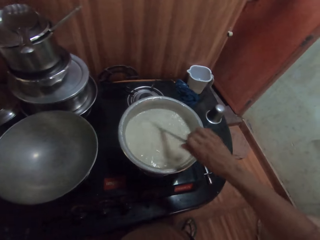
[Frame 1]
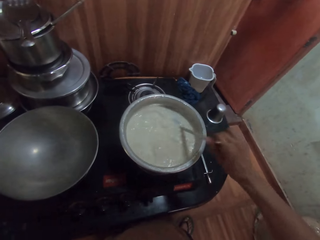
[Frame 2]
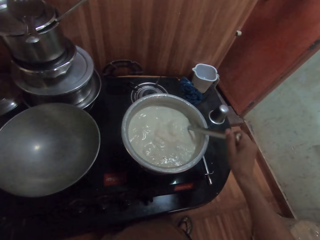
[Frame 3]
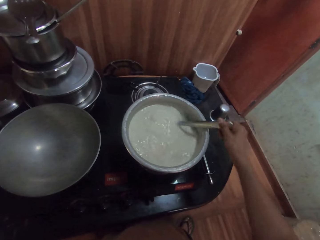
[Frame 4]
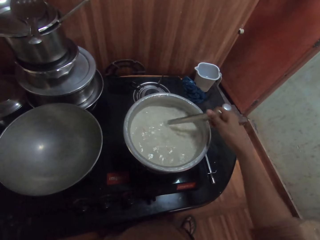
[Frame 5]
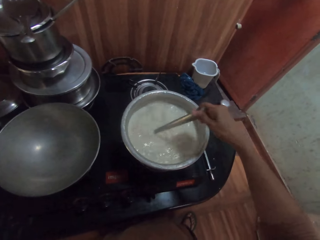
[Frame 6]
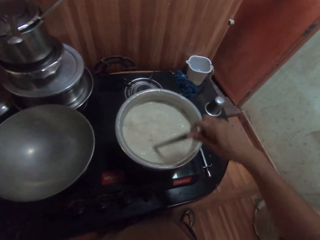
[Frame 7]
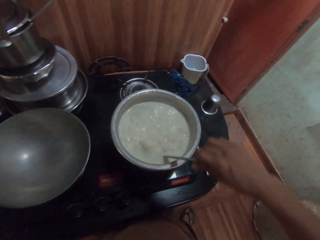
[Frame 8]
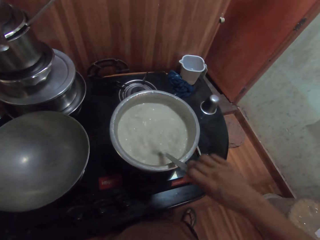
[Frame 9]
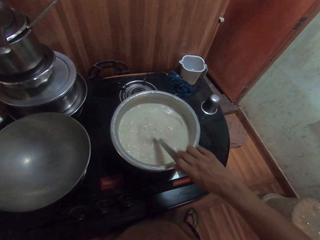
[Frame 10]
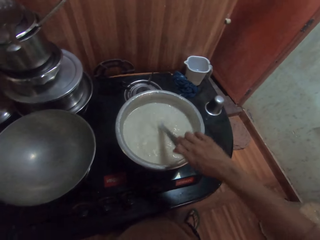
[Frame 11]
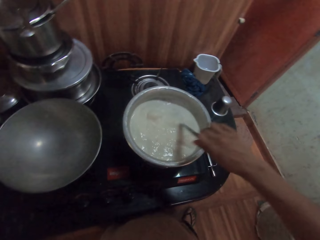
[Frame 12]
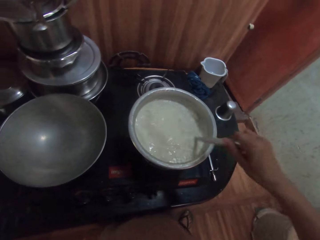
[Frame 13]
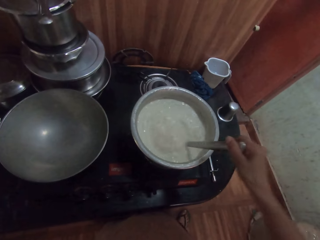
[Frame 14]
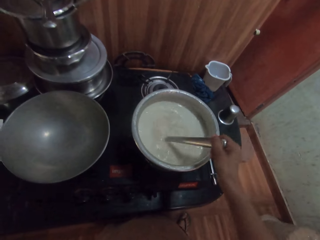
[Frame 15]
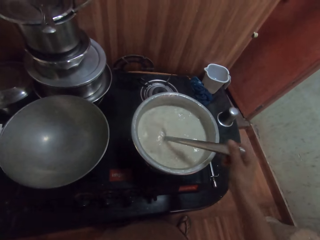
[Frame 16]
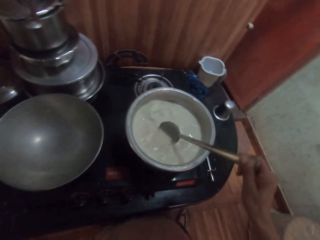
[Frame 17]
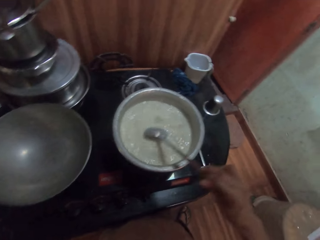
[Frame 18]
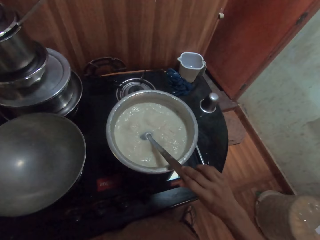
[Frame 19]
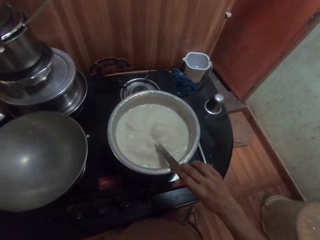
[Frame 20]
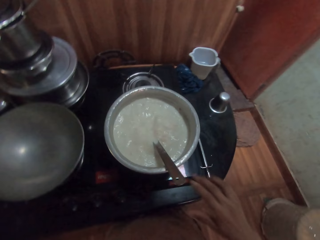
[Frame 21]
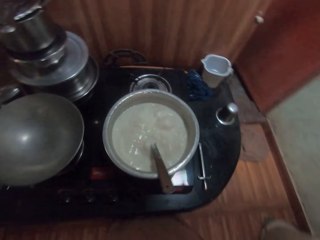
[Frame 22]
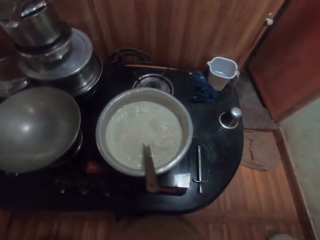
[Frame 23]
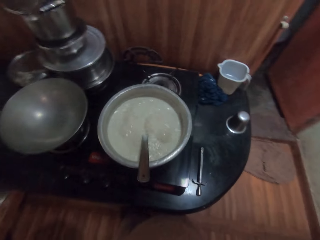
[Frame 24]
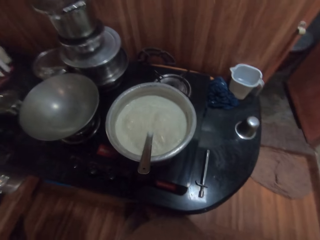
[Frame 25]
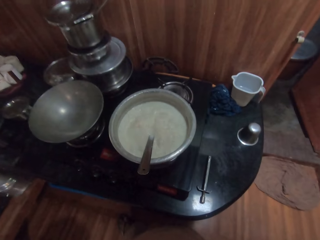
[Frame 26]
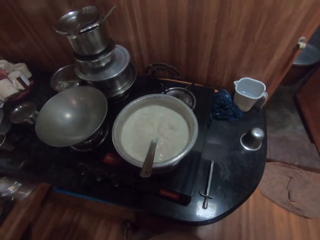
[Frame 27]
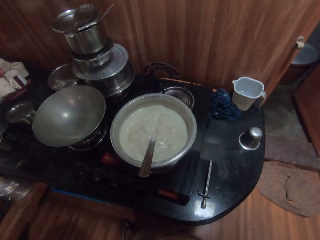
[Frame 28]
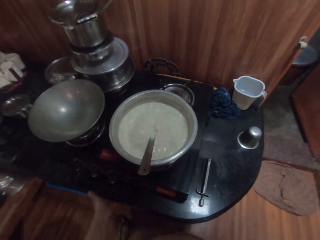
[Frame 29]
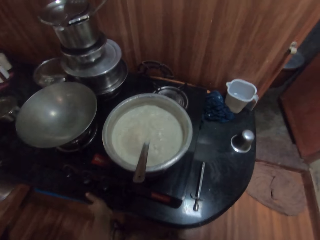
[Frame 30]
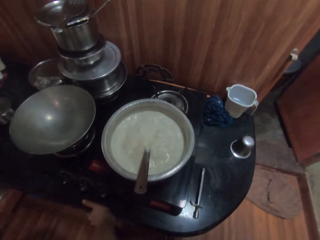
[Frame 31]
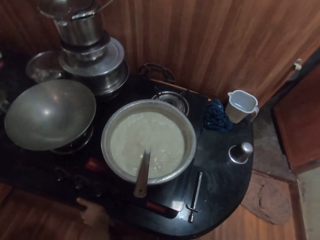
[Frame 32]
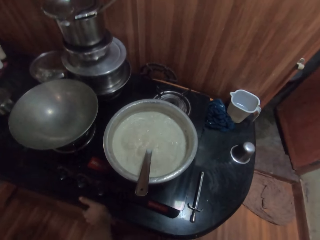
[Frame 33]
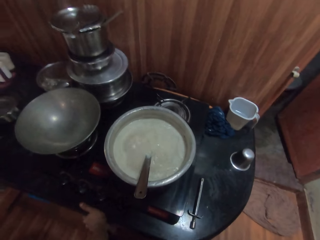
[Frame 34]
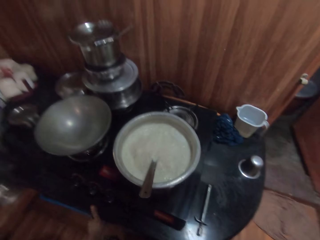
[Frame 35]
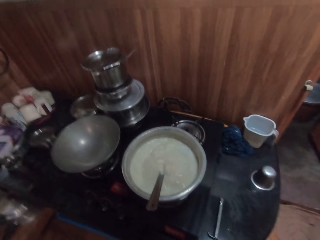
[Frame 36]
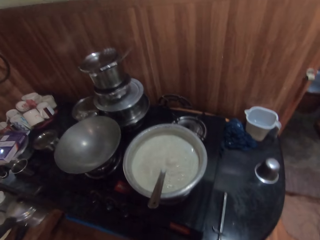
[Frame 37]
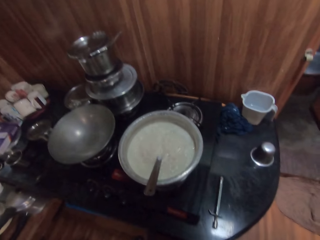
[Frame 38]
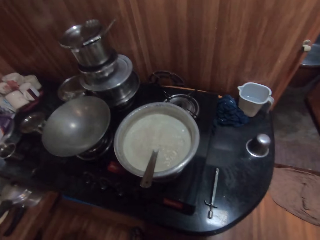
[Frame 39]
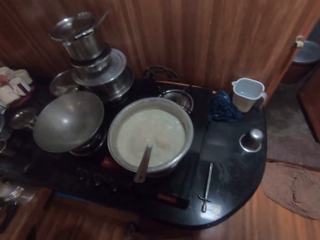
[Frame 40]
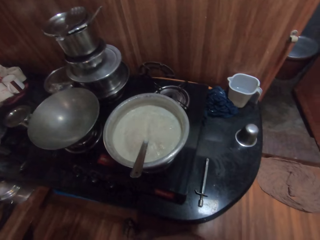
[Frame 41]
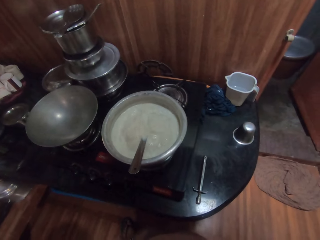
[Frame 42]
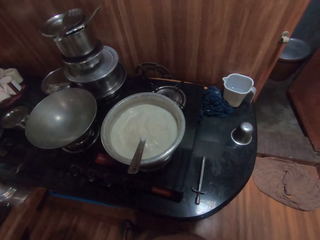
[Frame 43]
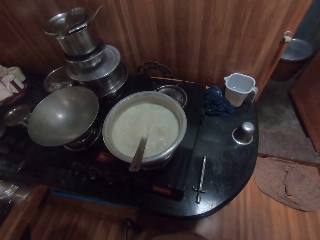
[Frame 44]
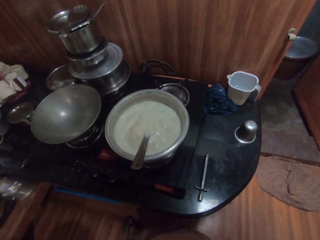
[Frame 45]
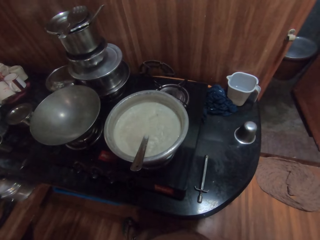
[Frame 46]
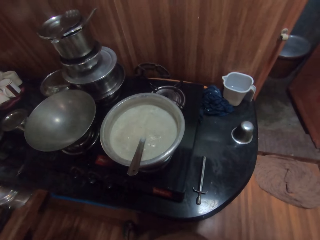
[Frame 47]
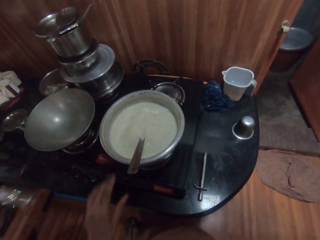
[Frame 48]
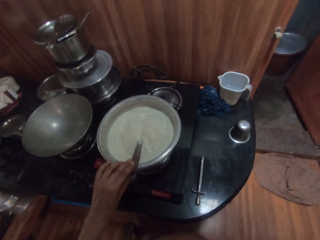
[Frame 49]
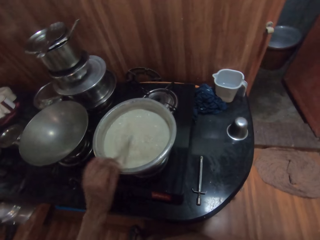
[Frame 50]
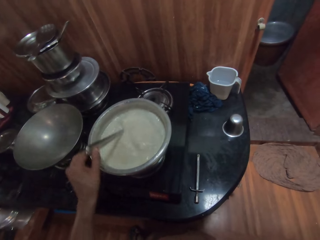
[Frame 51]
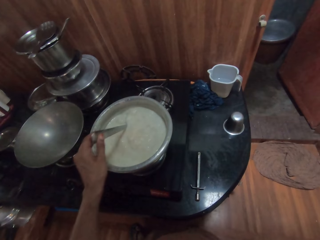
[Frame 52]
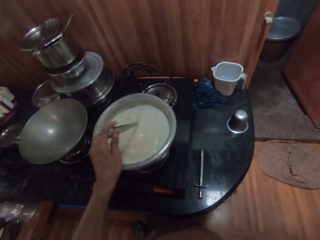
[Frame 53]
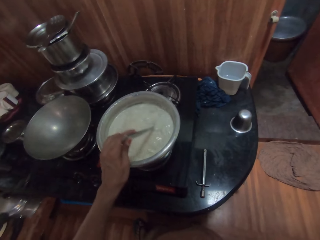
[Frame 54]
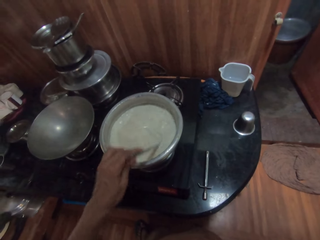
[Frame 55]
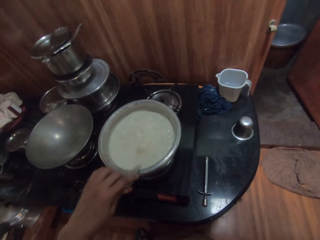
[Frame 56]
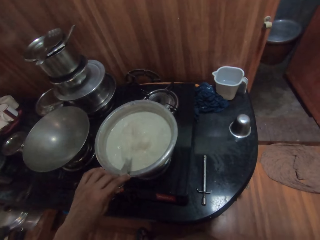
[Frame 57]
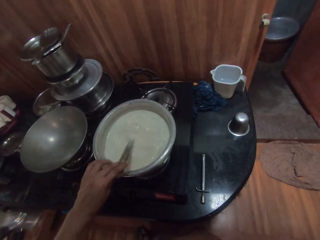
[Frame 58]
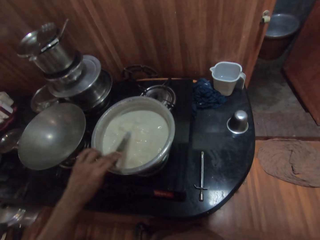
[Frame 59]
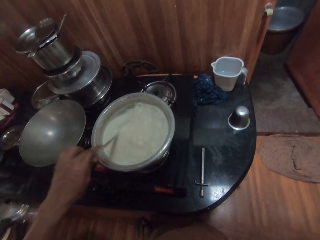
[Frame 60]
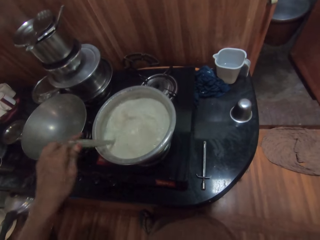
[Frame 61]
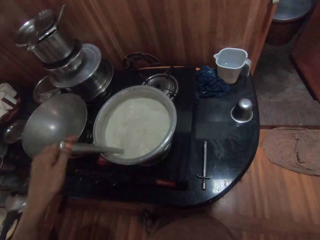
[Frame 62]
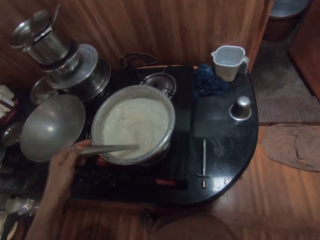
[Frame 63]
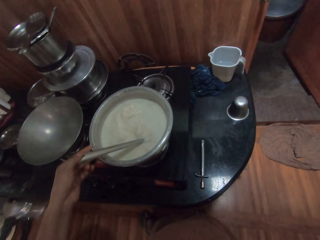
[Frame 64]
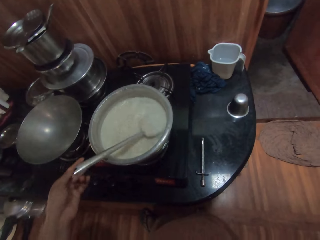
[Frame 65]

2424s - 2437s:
The camera wearer places the spoon in her right hand in the pot on the gas cooker. She places her left hand on the glass panel or cooking surface of the gas cooker. She moves the left hand on the cooking surface. She stirs the cow milk in the pot on the gas cooker with the spoon in her left hand. She holds the spoon.

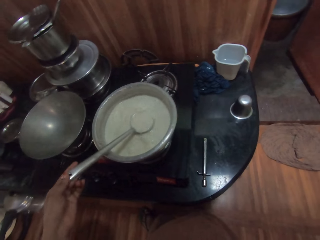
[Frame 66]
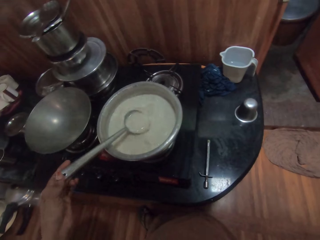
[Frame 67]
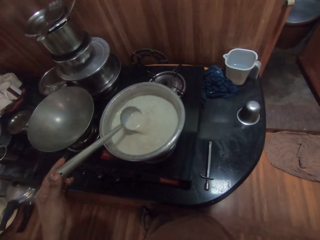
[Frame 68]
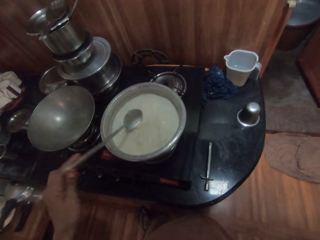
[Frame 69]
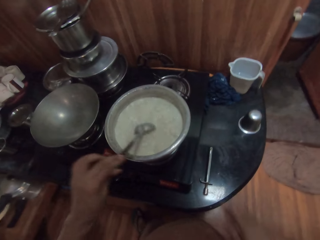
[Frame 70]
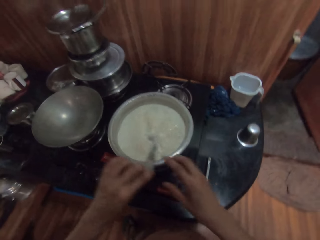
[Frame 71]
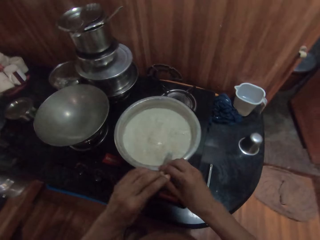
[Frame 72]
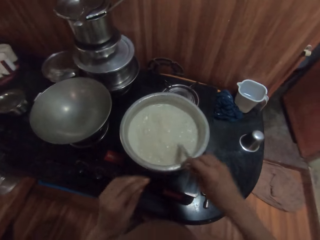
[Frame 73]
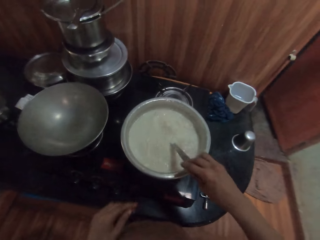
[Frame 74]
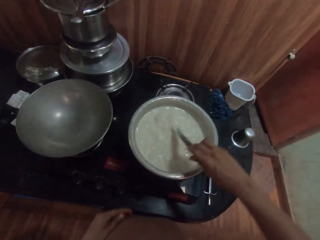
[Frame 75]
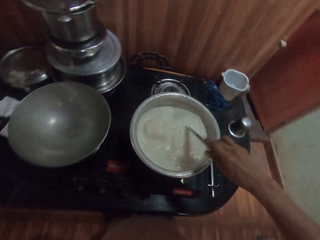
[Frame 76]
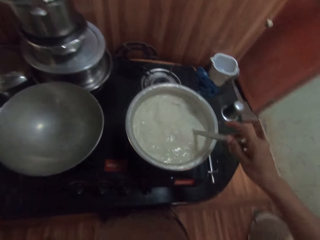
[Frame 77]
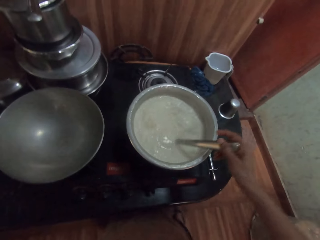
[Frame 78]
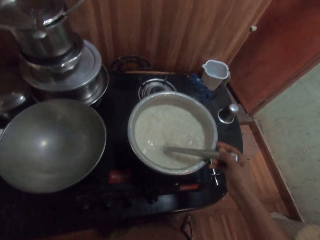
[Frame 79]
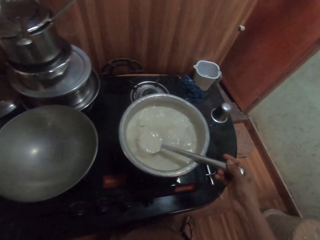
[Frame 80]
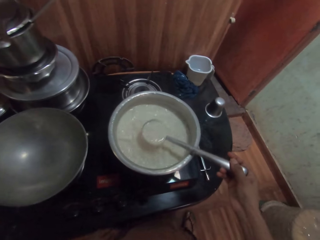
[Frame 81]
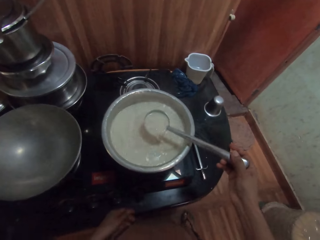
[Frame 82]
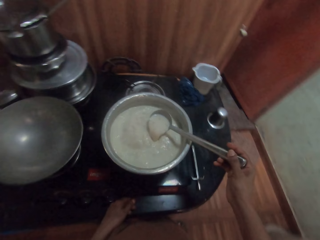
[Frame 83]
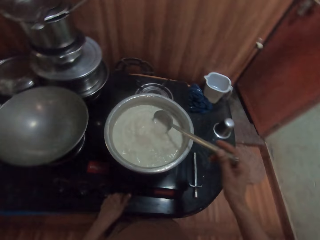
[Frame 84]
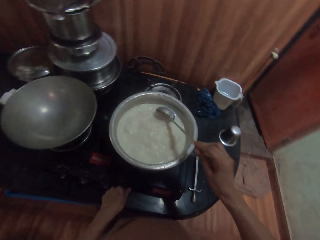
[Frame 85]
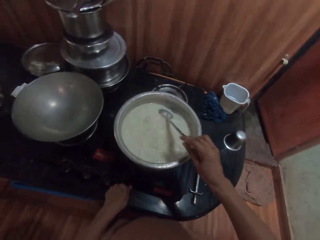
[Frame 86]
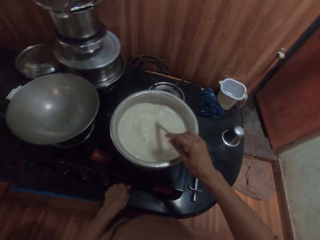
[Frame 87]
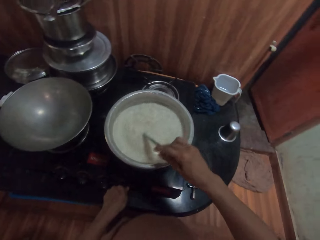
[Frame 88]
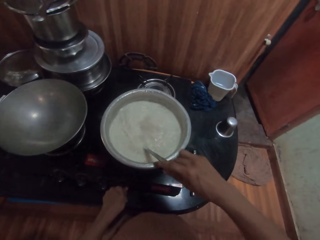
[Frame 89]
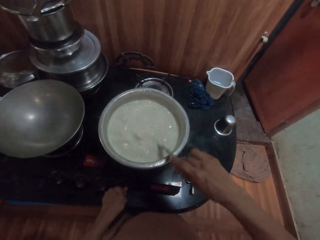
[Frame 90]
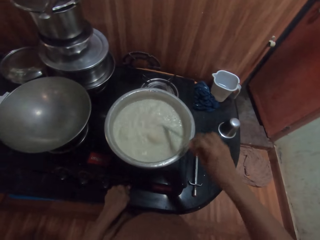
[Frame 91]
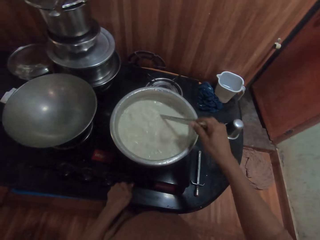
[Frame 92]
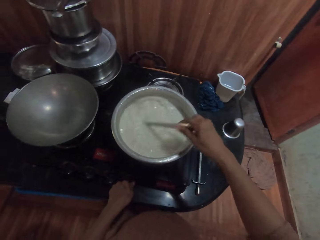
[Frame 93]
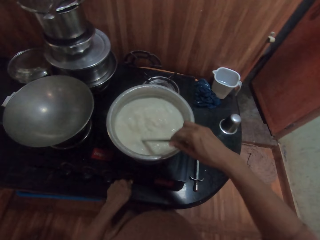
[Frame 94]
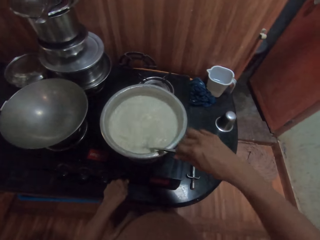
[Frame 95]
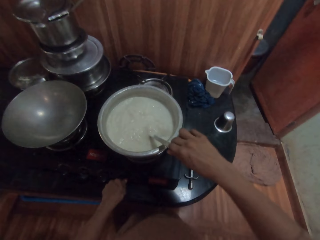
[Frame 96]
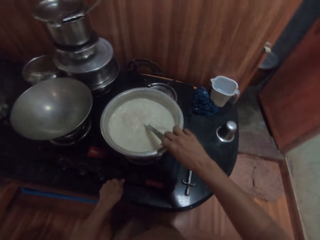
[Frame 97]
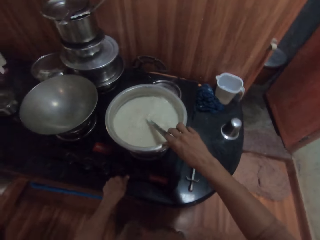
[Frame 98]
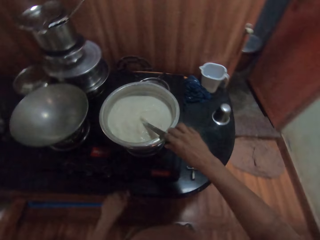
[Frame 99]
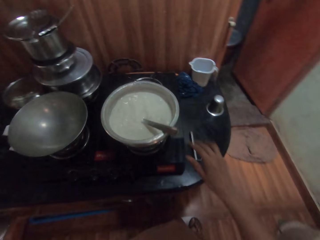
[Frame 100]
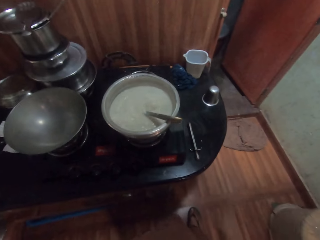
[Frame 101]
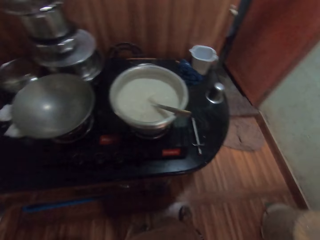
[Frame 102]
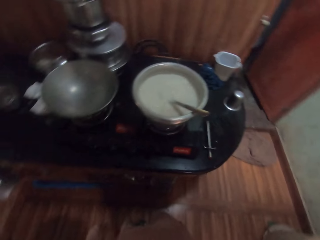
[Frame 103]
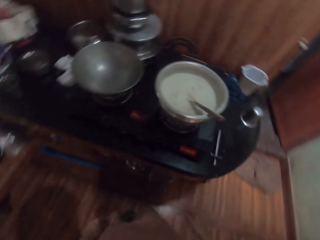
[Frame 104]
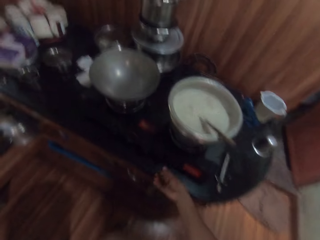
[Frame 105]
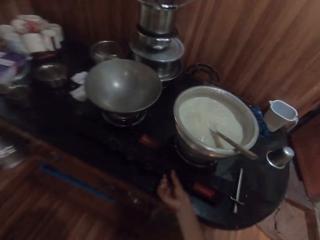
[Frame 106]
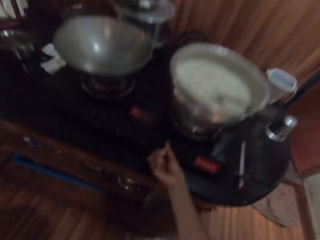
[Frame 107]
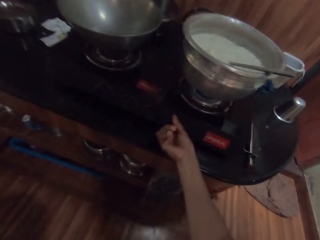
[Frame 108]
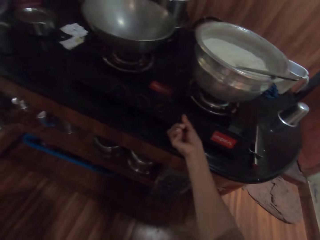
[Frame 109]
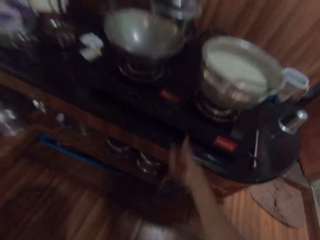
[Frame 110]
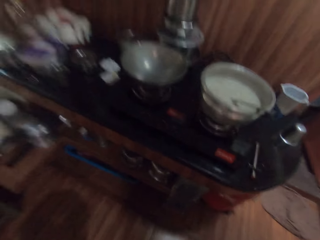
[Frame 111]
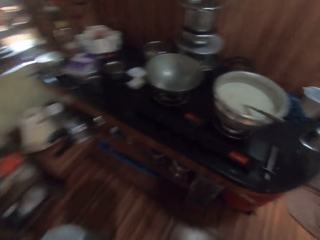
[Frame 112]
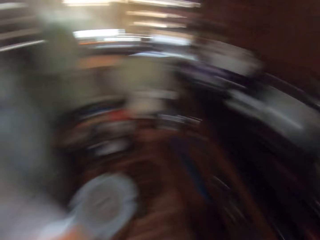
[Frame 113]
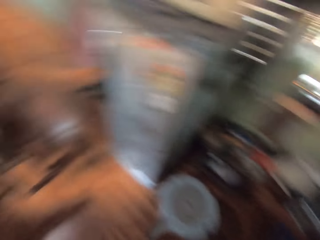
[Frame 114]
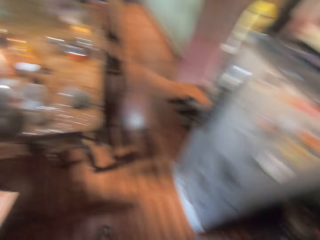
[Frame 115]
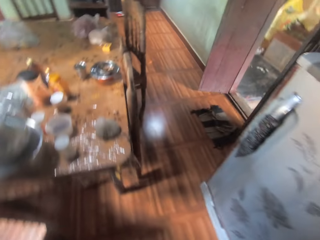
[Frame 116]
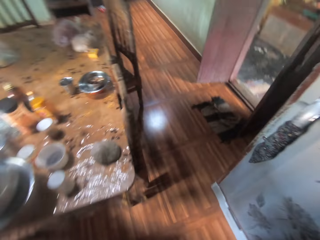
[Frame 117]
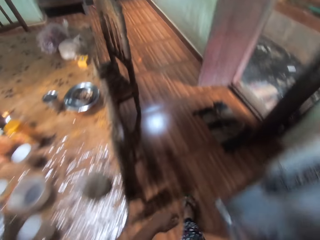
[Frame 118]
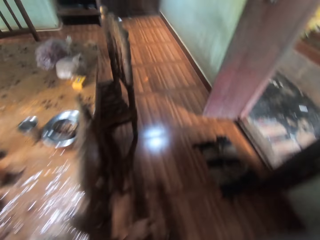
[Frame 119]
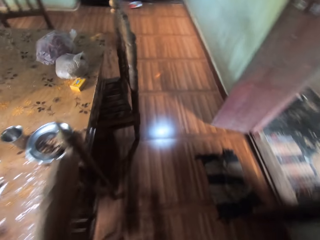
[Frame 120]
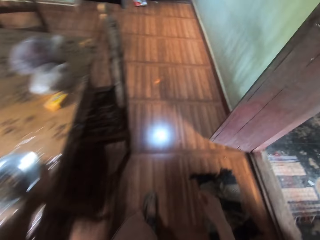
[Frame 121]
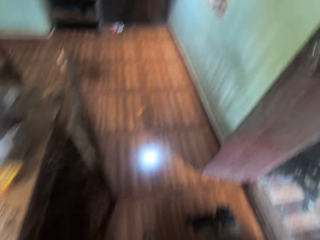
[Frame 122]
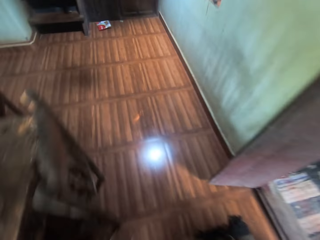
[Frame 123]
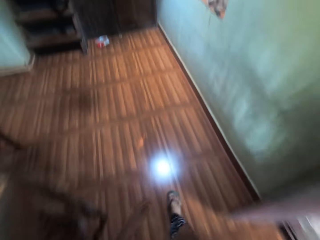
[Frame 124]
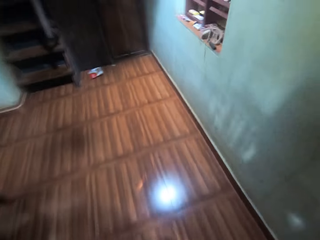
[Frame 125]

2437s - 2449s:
The camera wearer holds the spoon. She passes the spoon from her left hand to her right hand. She stirs the cow milk in the pot on the gas cooker with the spoon in her right hand. She holds the spoon. She turns the ignition of the gas cooker with her left hand. She mixes the food with the spoon. She places the spoon in her right hand in the pot on the gas cooker. She moves from the cooking area. She adjusts the knob of the stove with her right hand. She turns around. She walks from a kitchen to a store.
